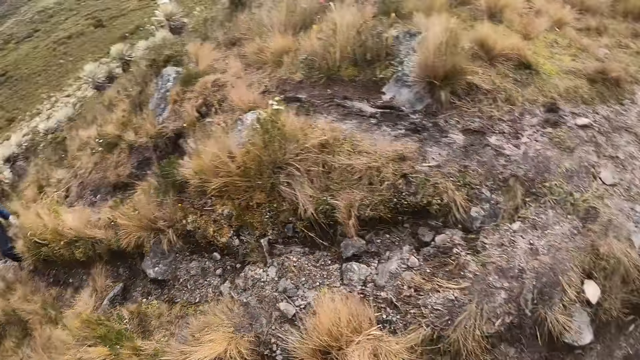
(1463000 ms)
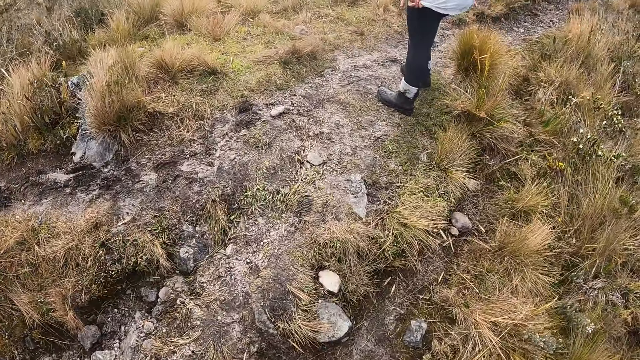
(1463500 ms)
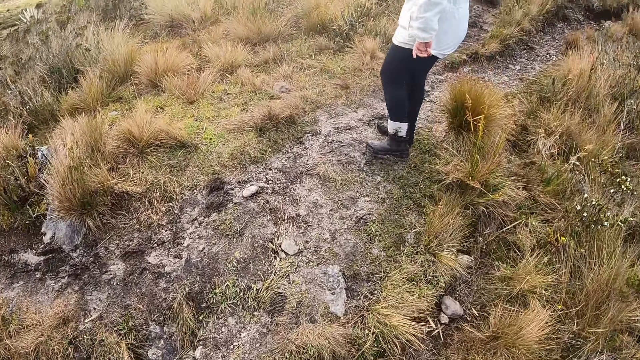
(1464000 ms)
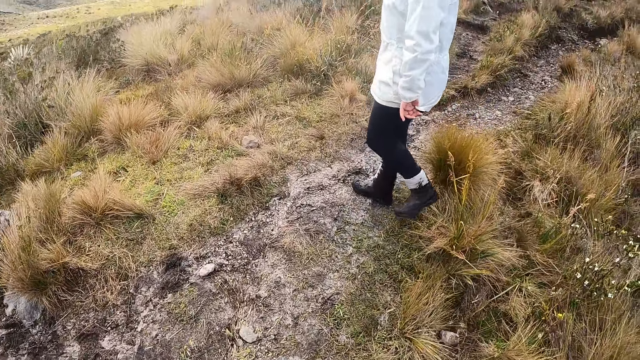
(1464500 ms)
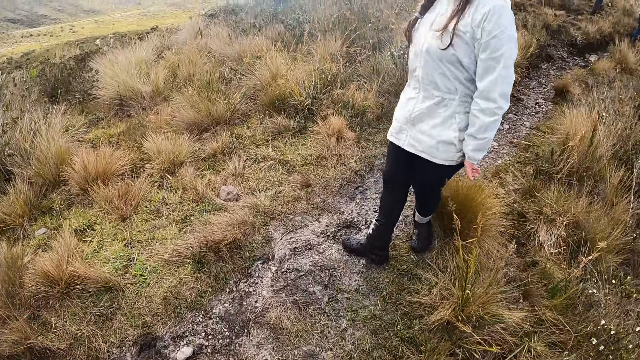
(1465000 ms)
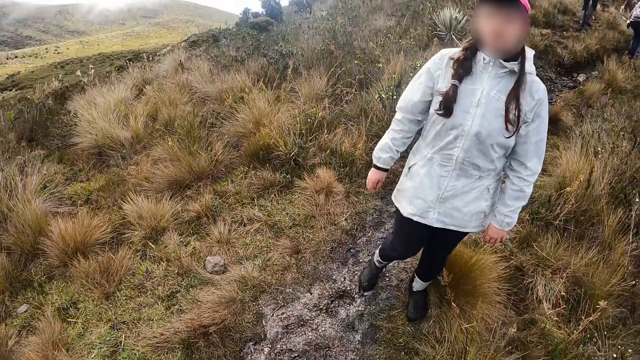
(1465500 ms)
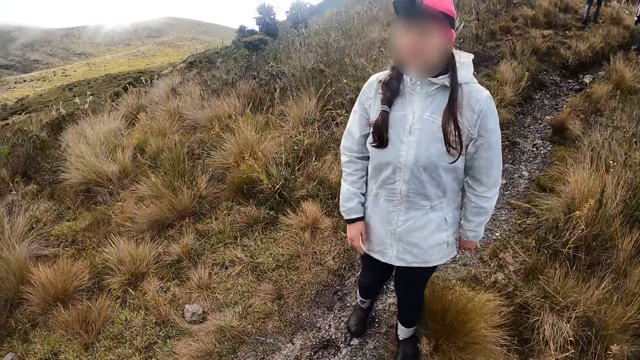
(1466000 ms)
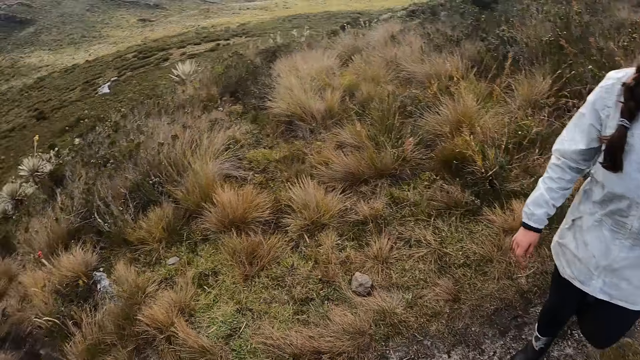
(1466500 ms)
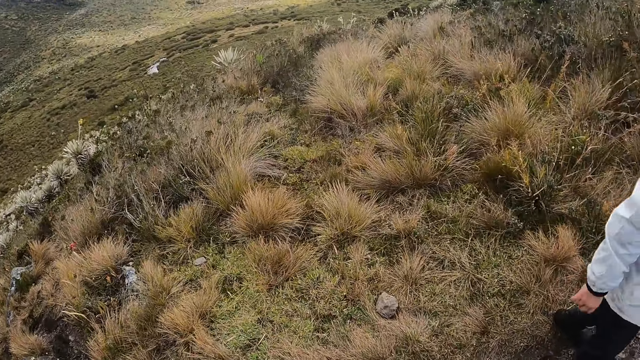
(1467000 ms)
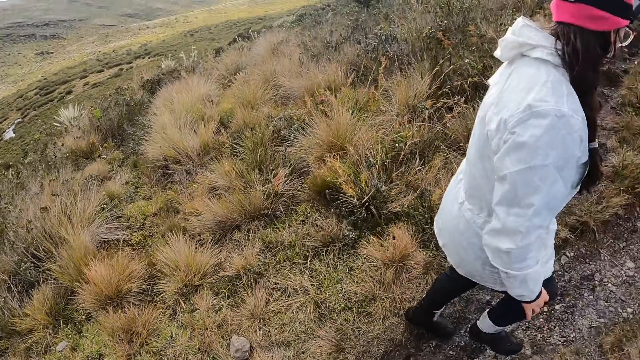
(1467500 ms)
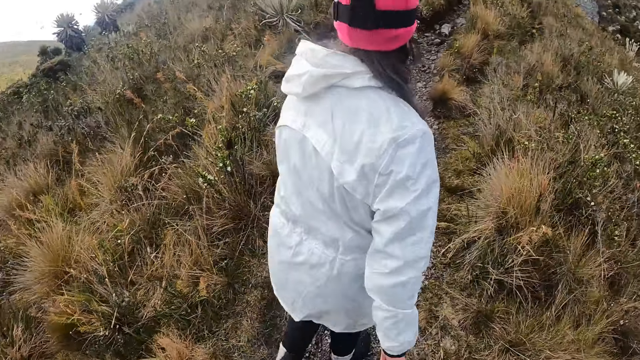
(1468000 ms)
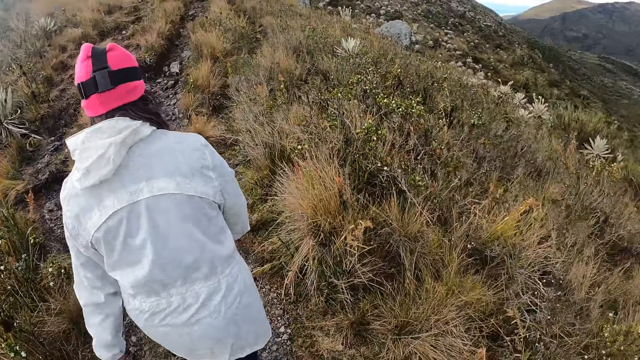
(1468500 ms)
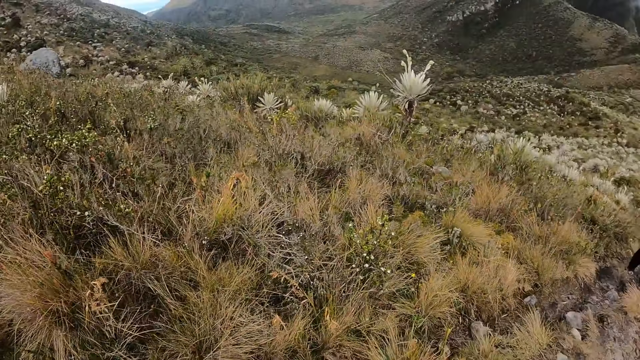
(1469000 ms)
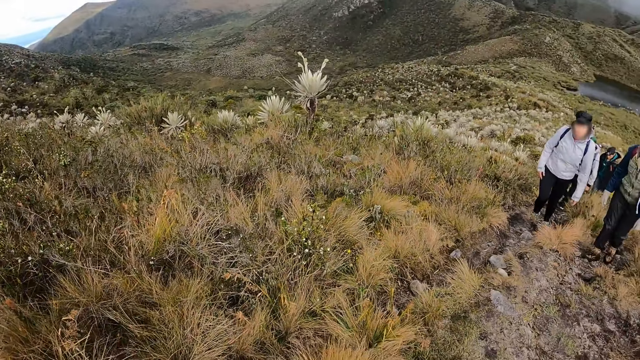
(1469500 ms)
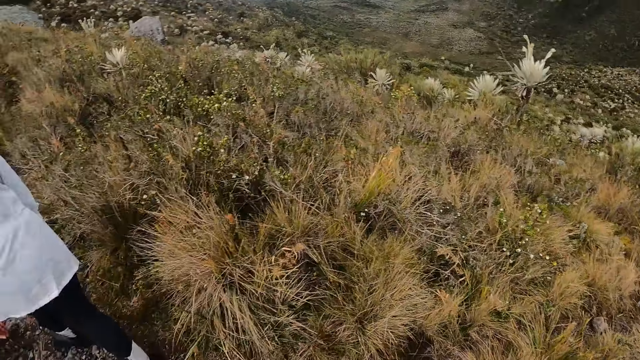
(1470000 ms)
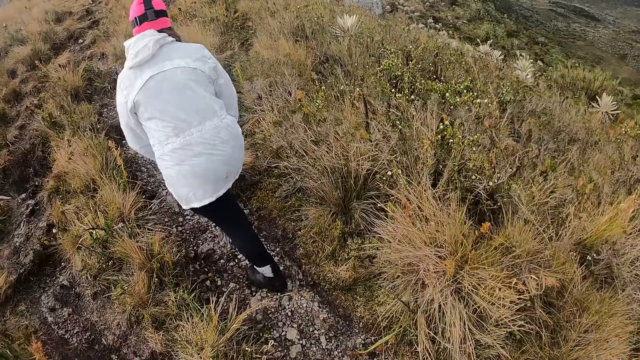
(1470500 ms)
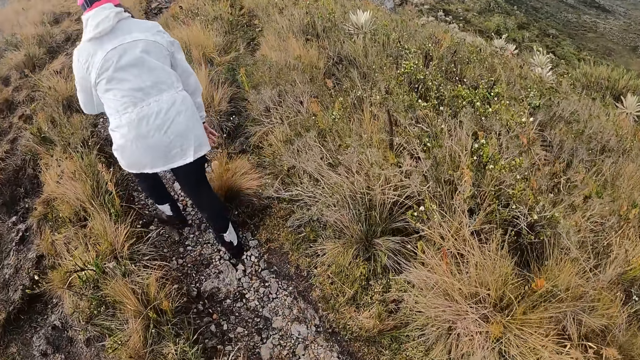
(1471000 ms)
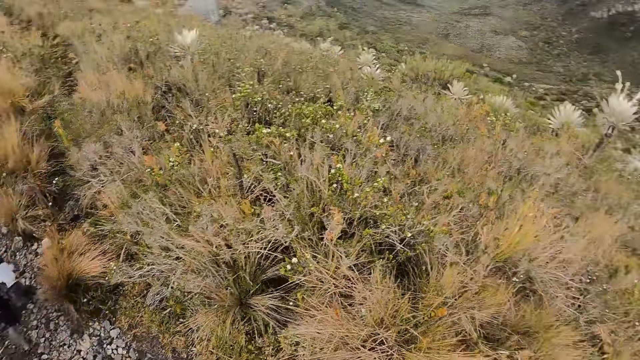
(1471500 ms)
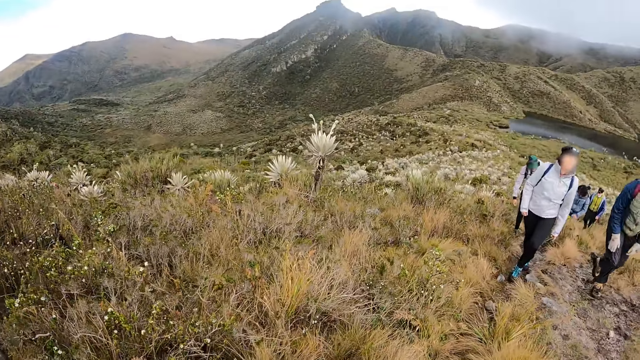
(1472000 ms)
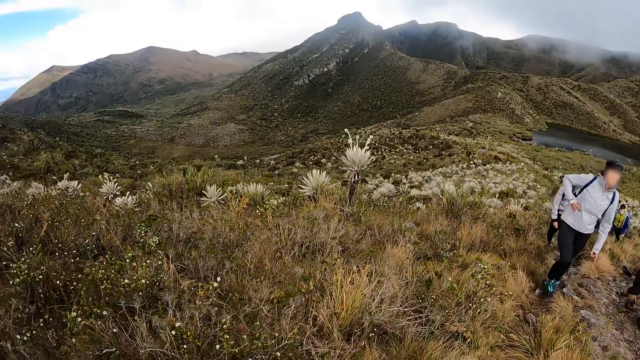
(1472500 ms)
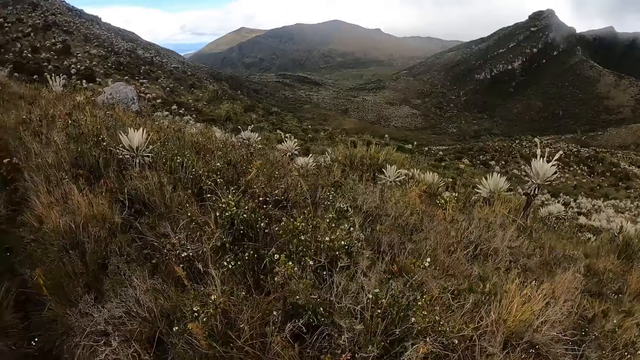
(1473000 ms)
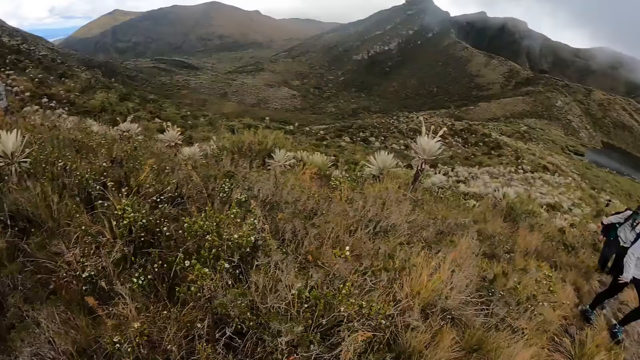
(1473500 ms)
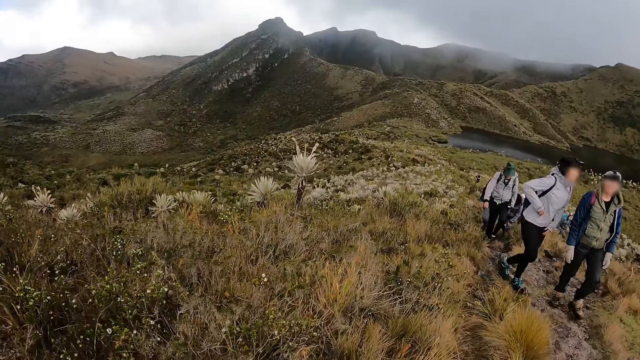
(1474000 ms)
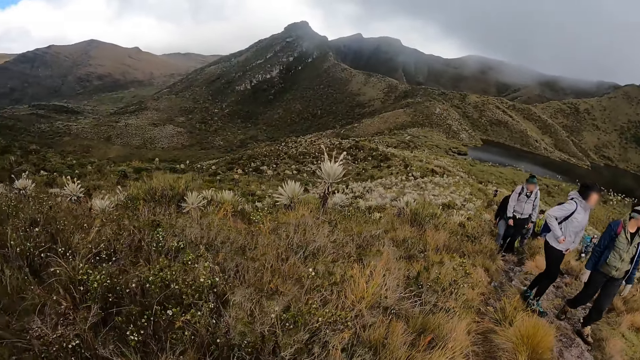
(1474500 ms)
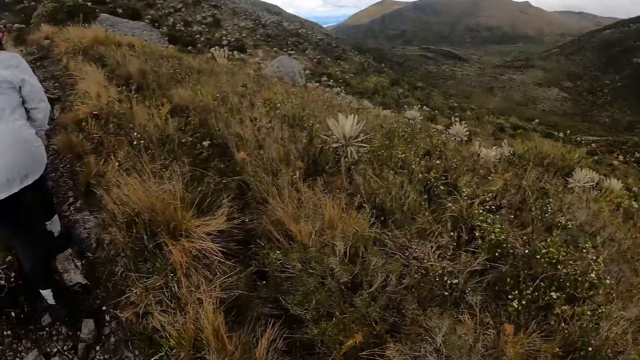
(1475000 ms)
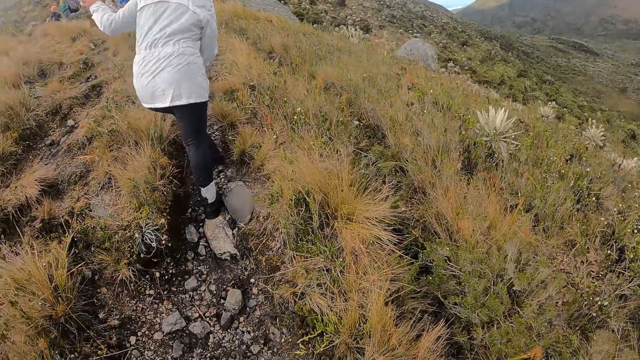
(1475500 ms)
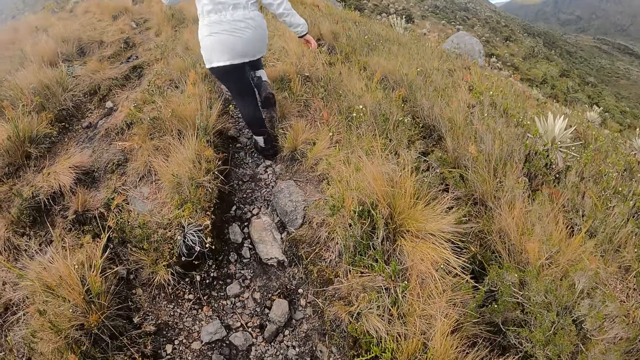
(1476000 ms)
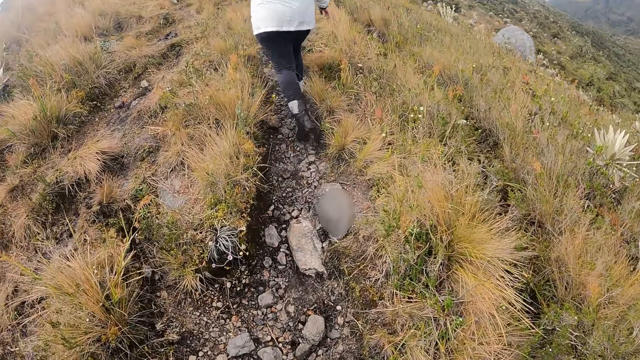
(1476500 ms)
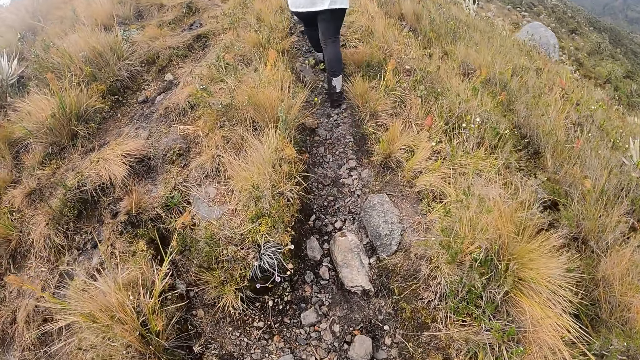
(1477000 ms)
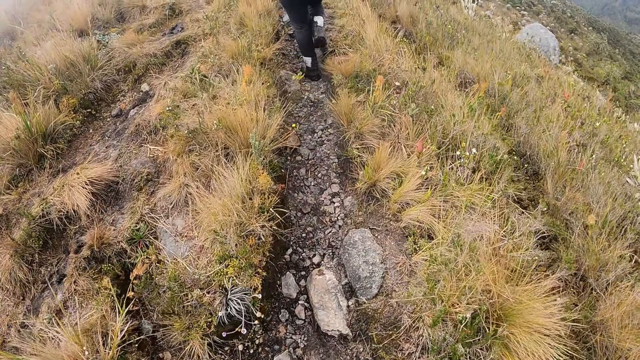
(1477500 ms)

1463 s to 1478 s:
The camera wearer looks around. They walk in the area. They look around.

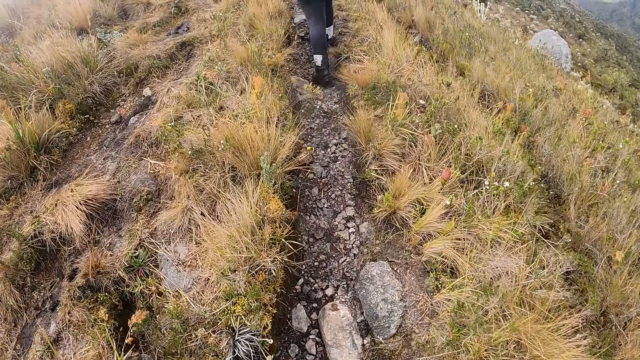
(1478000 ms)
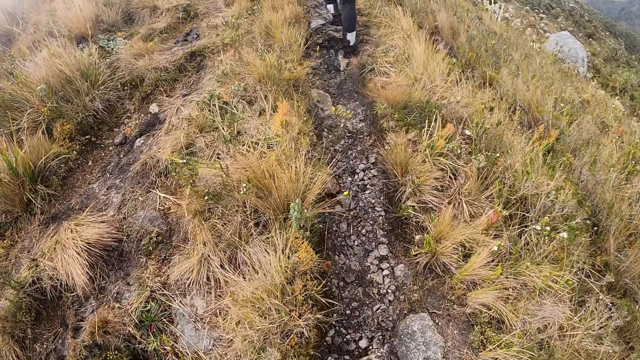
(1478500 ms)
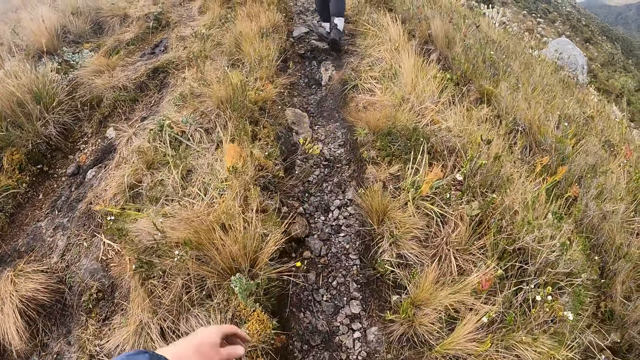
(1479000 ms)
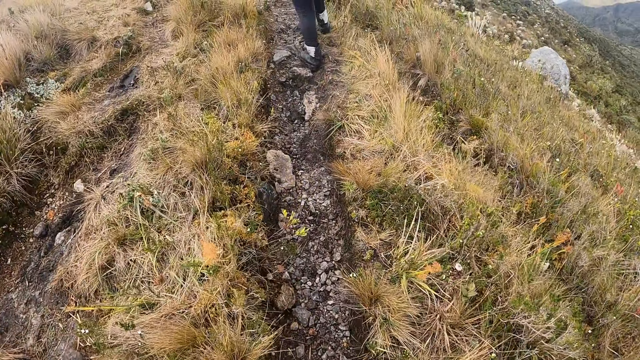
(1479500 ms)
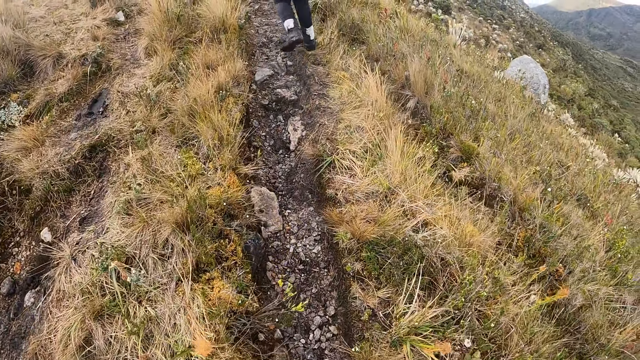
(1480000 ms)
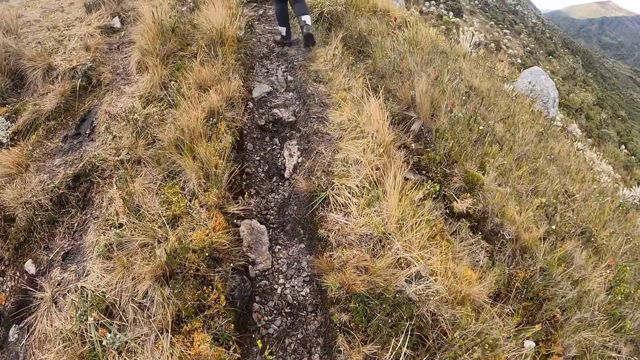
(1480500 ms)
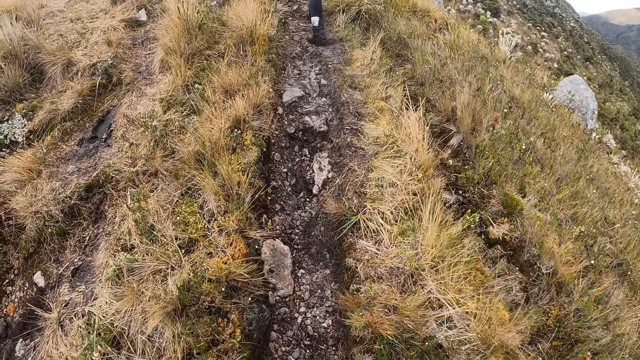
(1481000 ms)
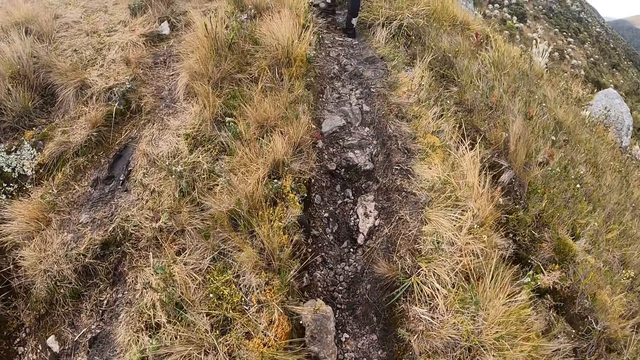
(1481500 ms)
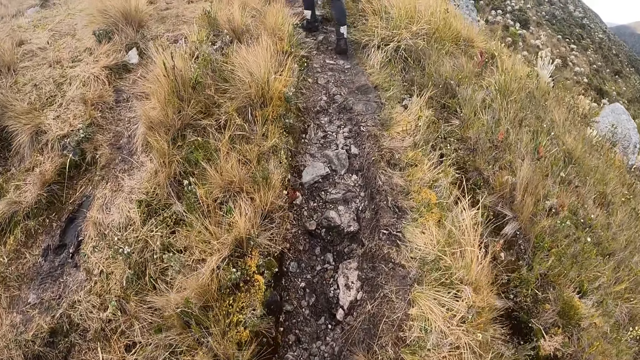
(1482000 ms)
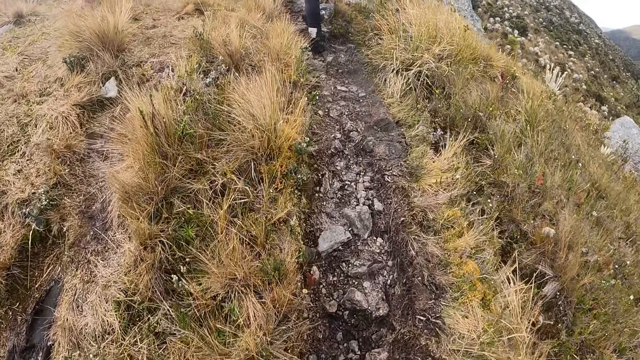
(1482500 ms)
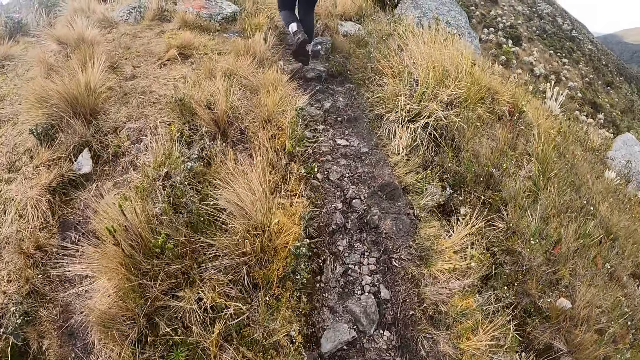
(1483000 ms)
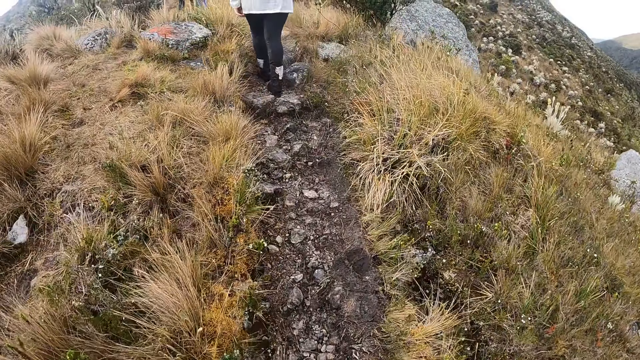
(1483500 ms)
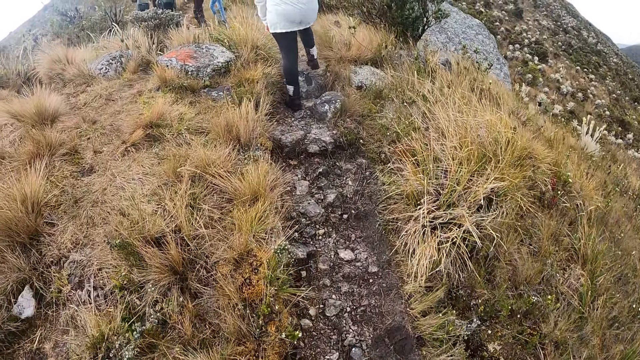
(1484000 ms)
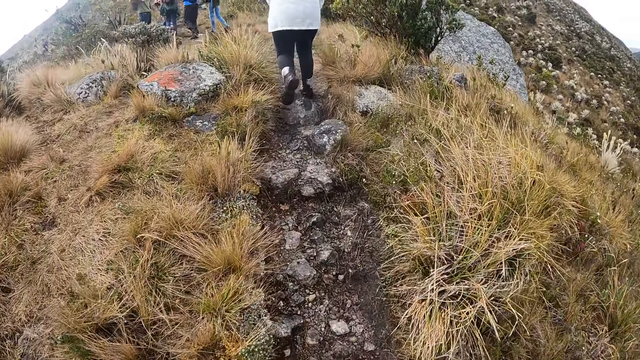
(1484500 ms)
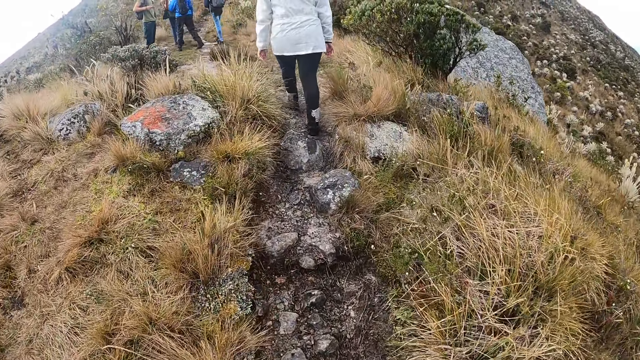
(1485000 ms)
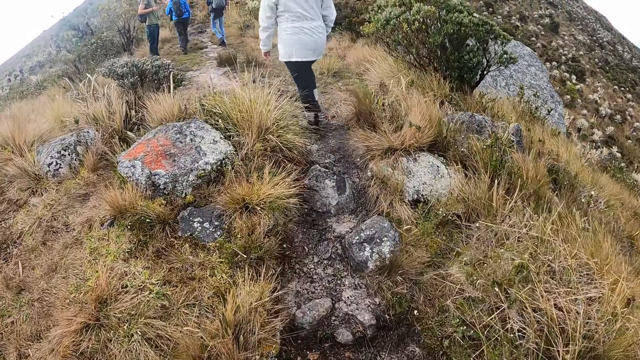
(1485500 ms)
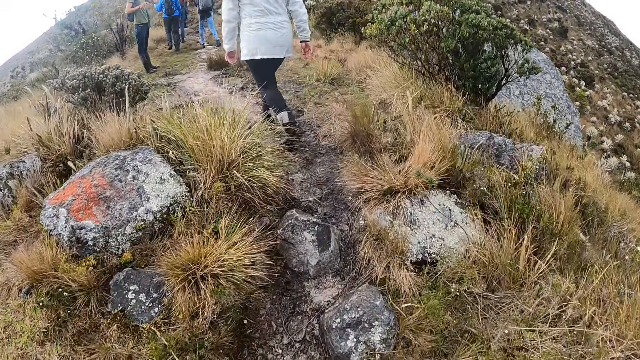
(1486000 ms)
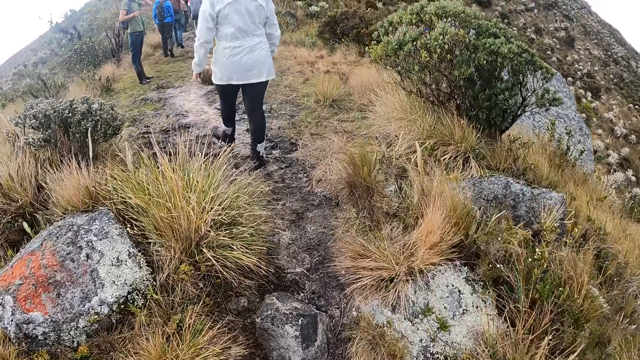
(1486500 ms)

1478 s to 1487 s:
The camera wearer walks in the area.
